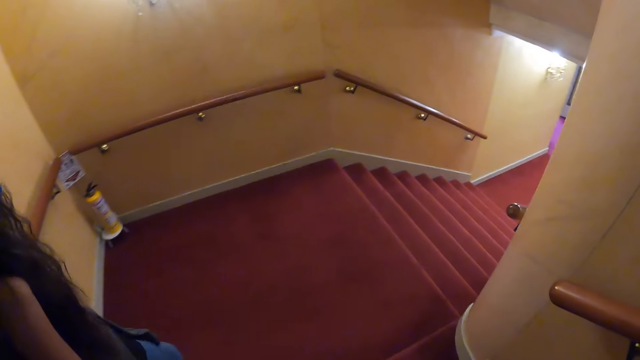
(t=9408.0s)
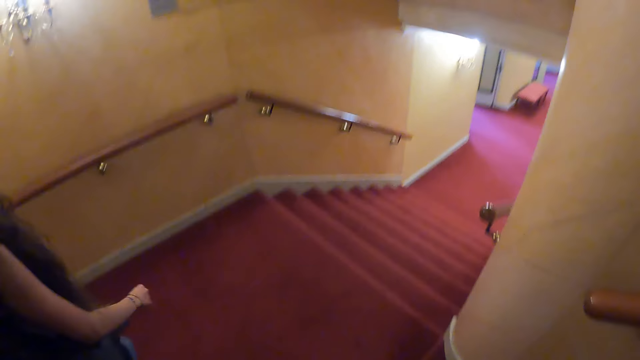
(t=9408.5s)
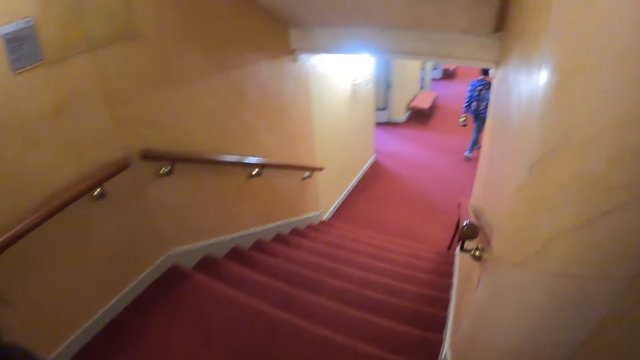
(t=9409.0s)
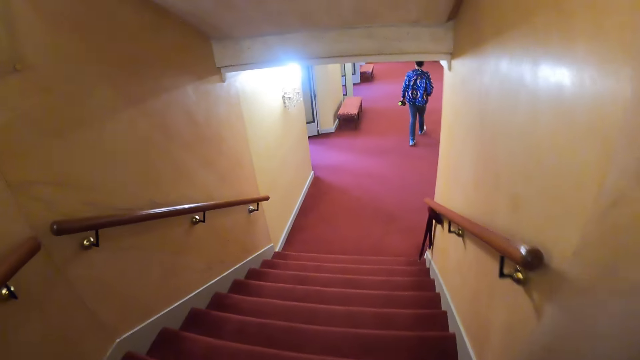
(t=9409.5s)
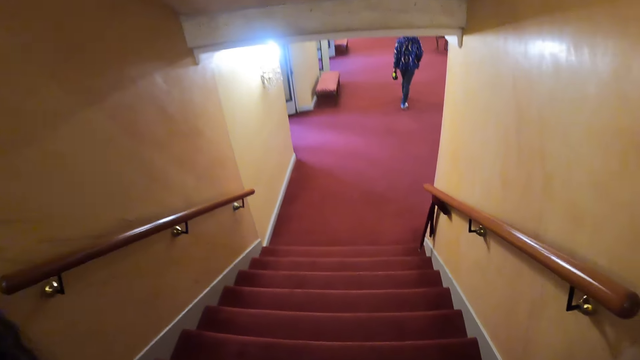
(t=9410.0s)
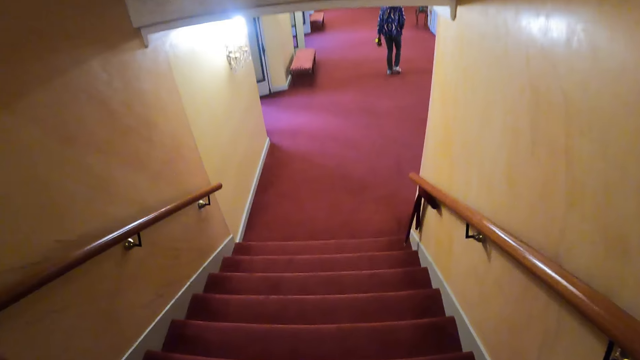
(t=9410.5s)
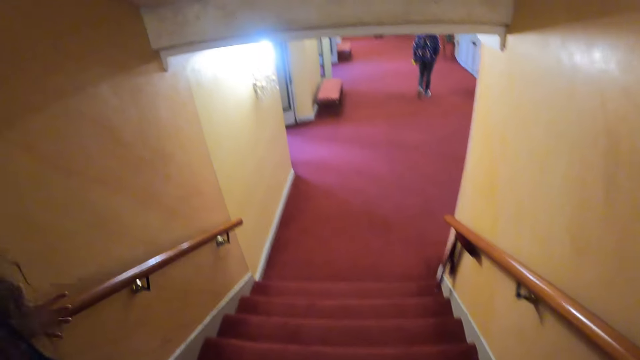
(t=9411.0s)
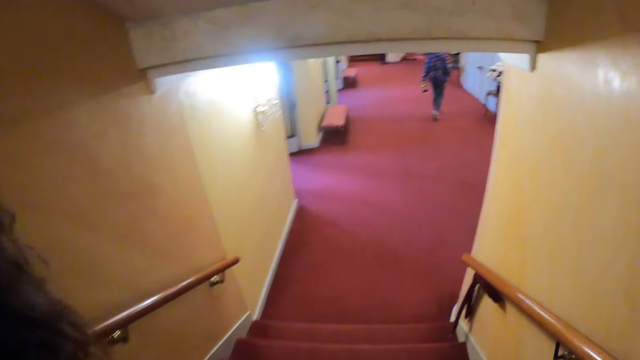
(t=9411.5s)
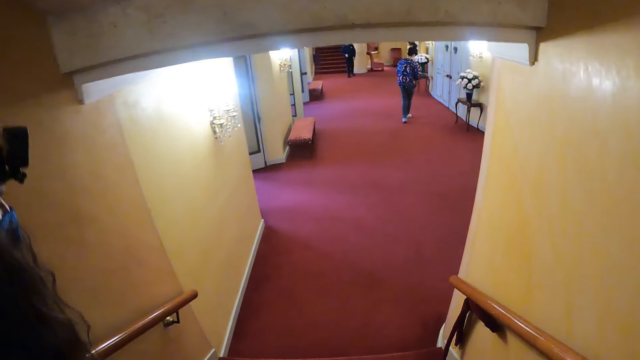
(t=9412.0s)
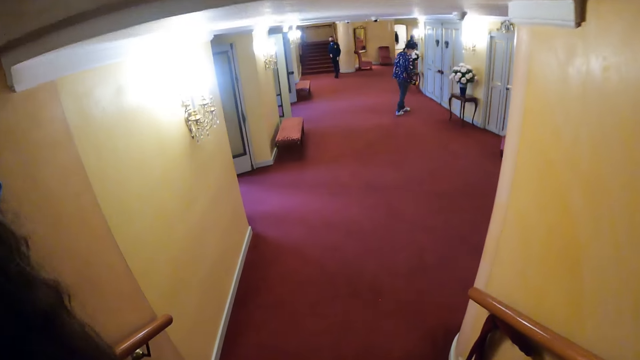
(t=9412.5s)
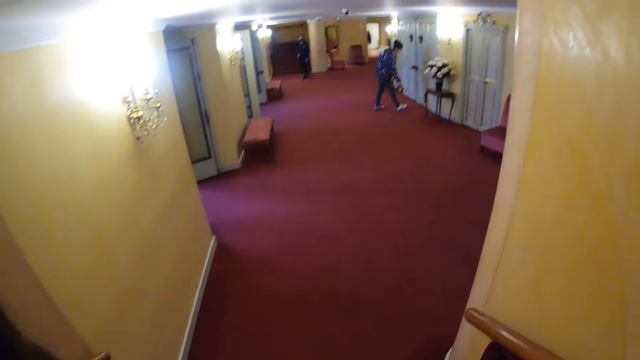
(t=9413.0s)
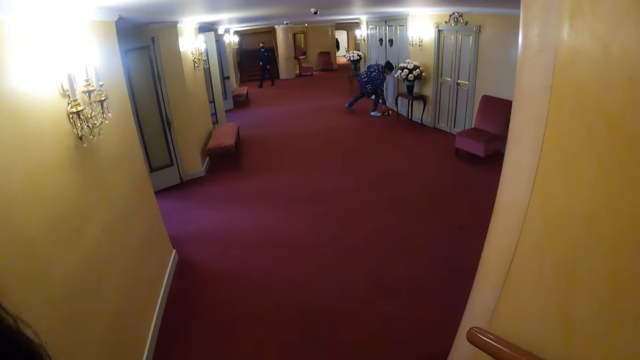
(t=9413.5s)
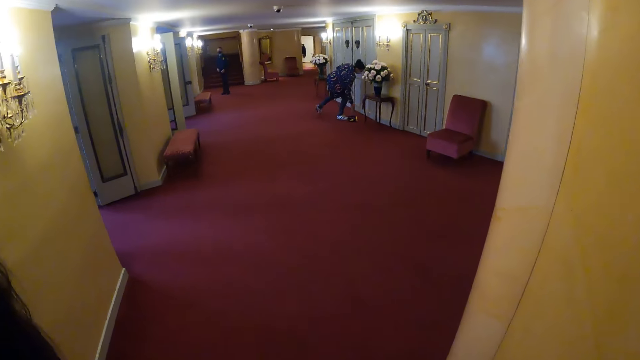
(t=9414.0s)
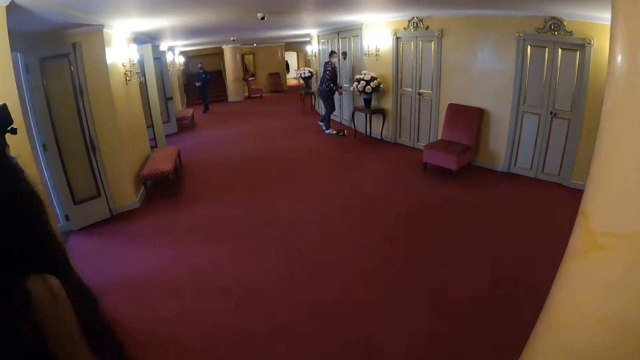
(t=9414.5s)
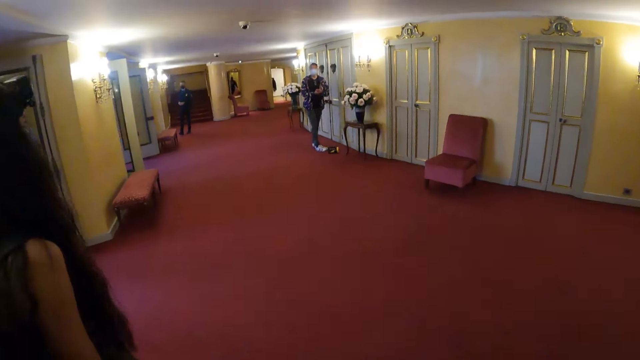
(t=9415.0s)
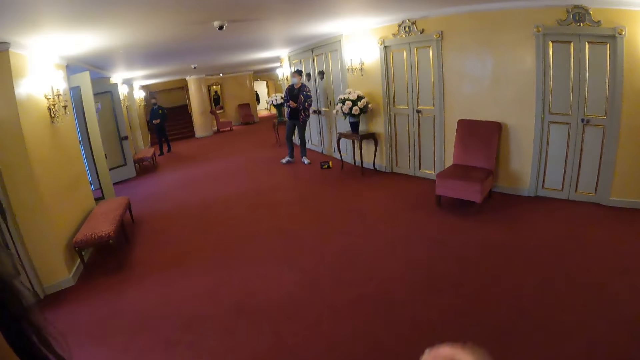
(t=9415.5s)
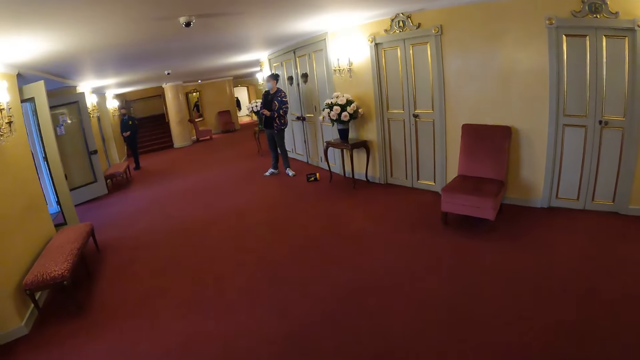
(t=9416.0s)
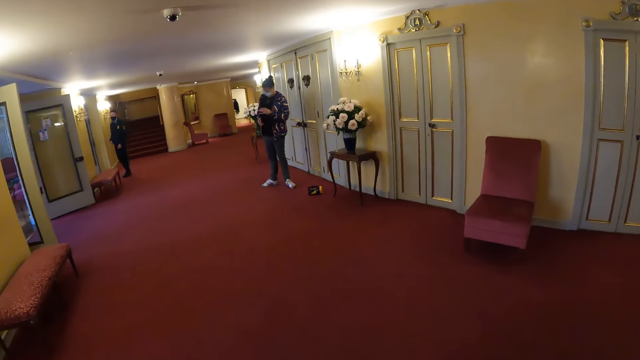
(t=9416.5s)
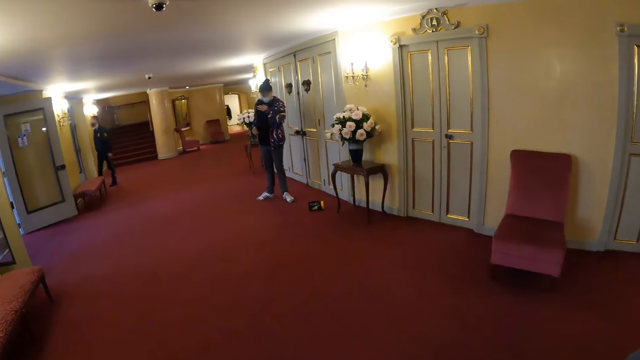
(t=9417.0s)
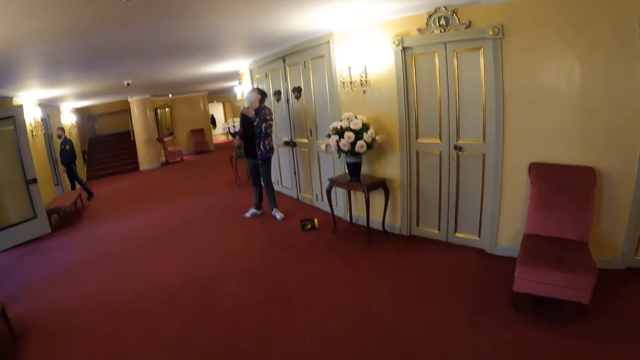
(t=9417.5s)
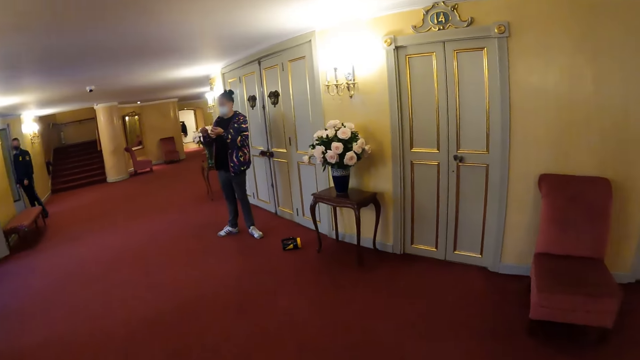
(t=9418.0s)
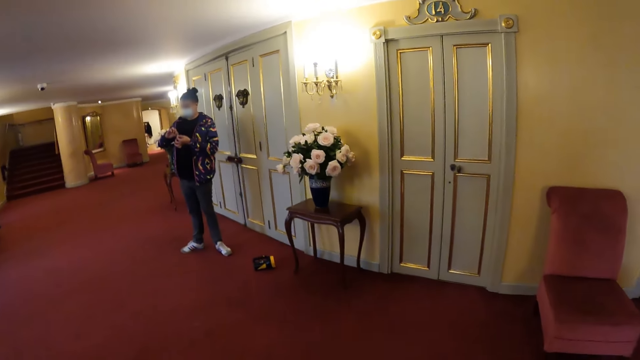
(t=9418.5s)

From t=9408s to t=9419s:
A man bends. The camera wearer walks around the building.

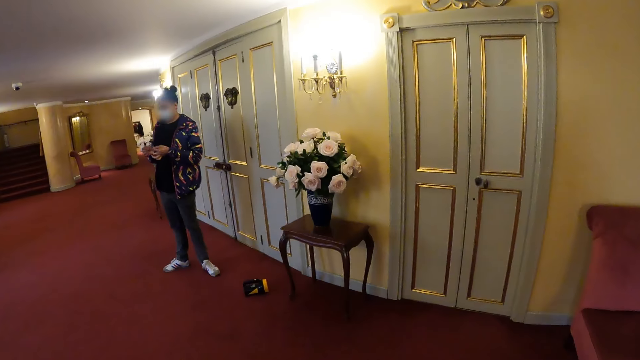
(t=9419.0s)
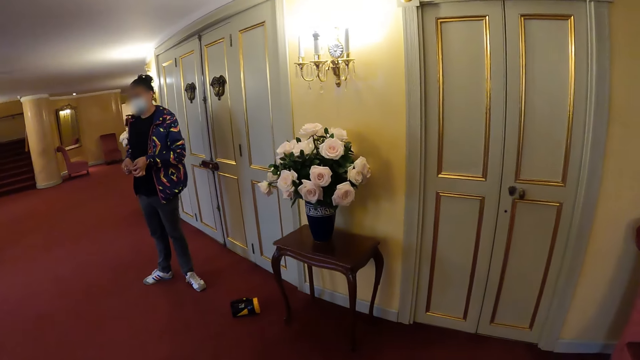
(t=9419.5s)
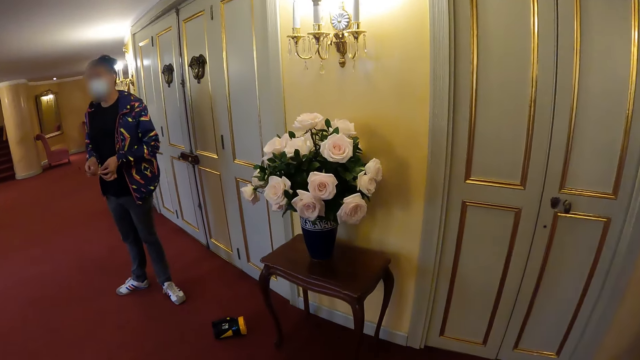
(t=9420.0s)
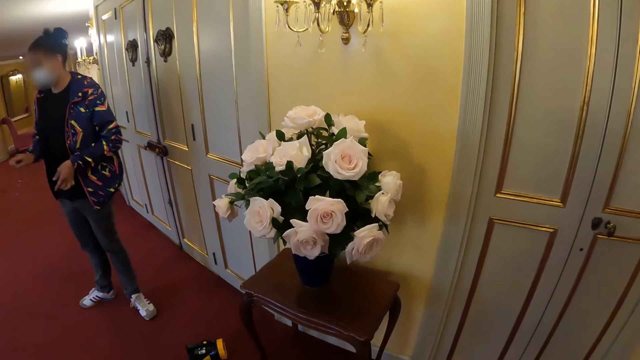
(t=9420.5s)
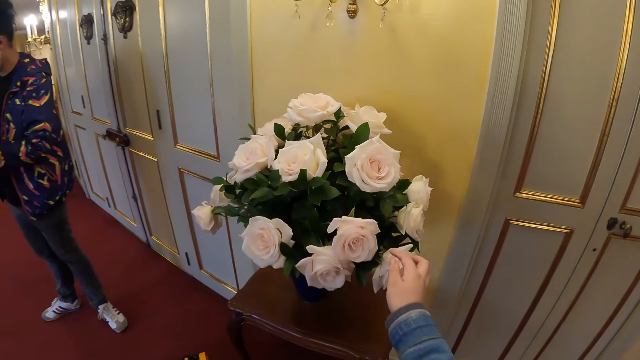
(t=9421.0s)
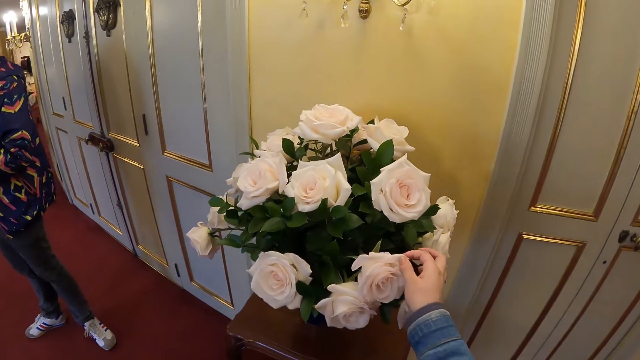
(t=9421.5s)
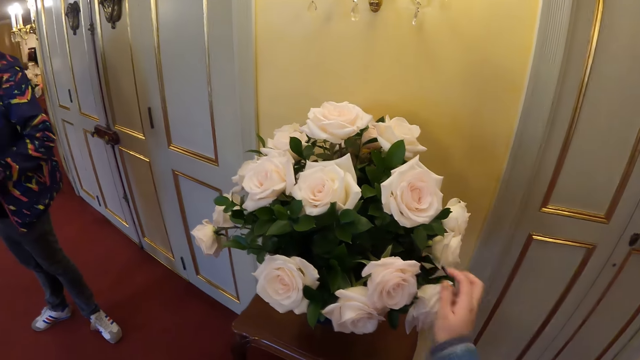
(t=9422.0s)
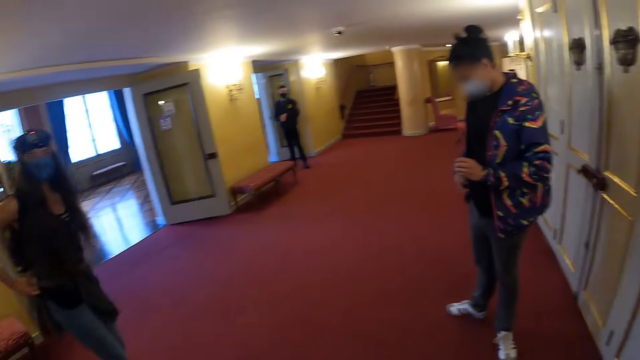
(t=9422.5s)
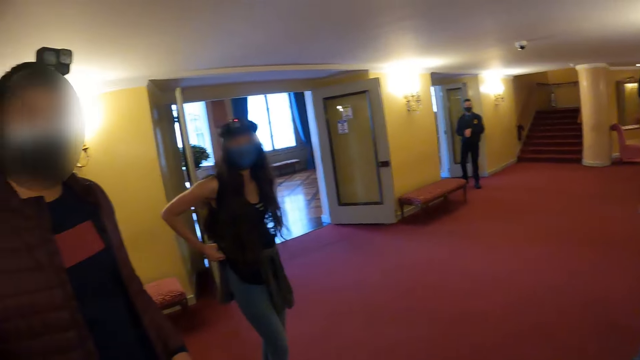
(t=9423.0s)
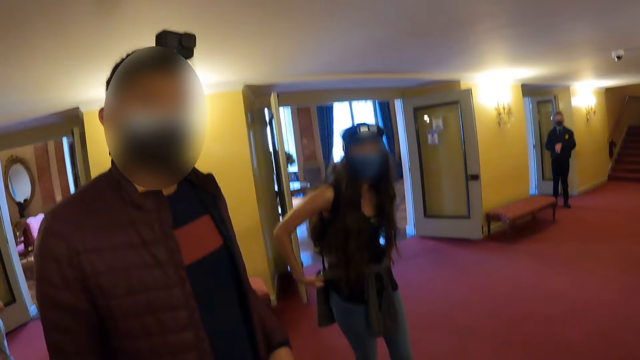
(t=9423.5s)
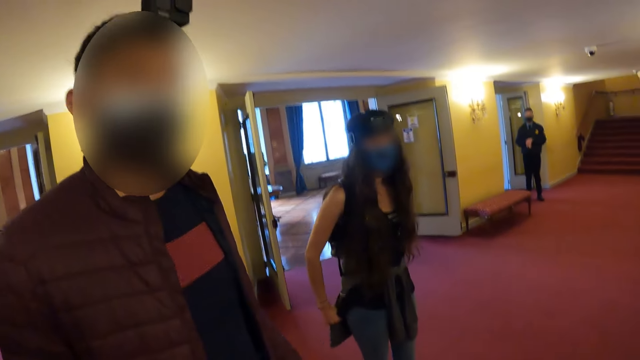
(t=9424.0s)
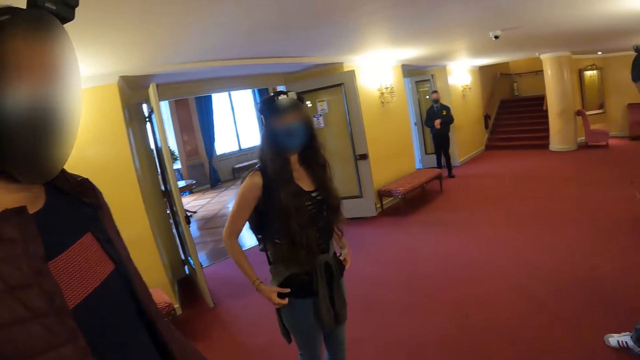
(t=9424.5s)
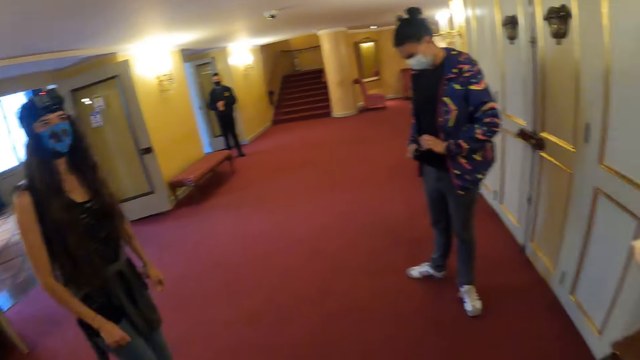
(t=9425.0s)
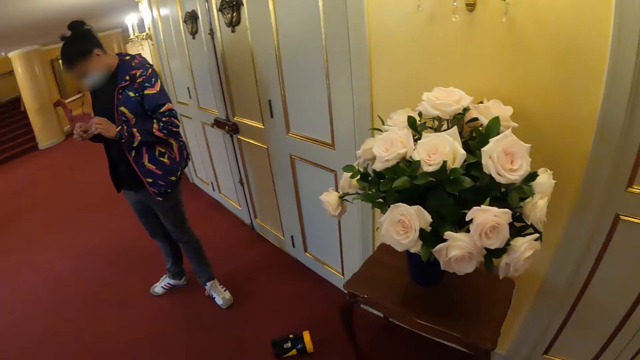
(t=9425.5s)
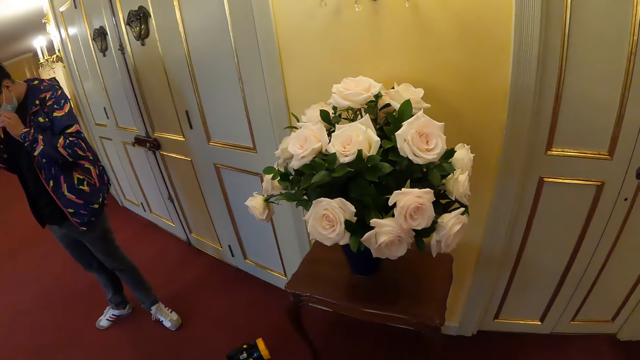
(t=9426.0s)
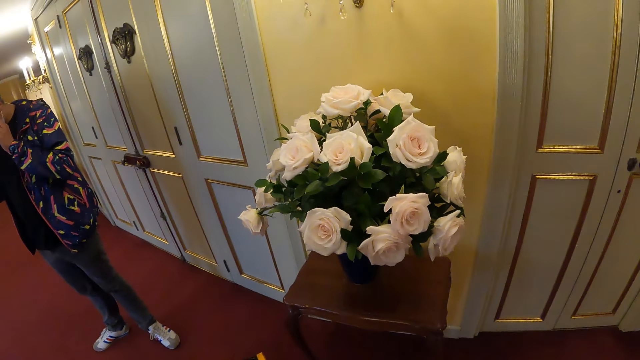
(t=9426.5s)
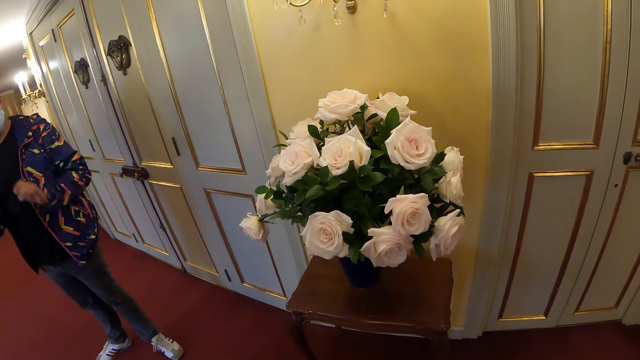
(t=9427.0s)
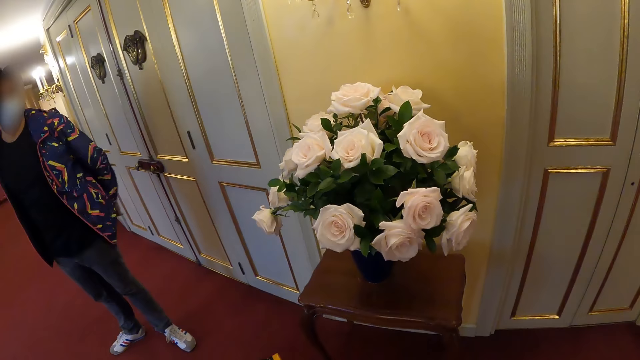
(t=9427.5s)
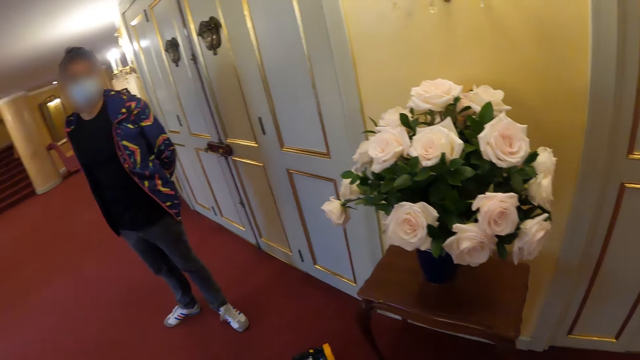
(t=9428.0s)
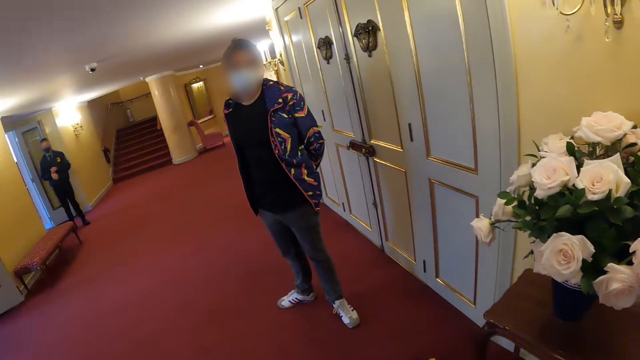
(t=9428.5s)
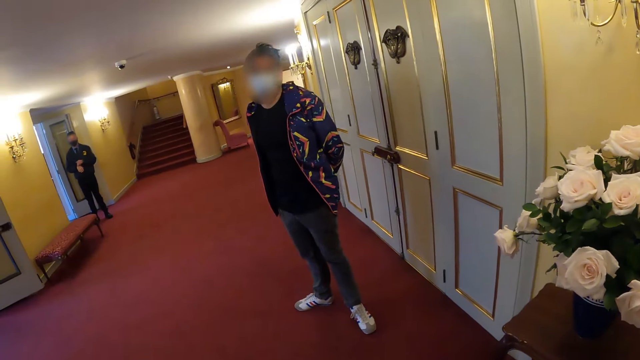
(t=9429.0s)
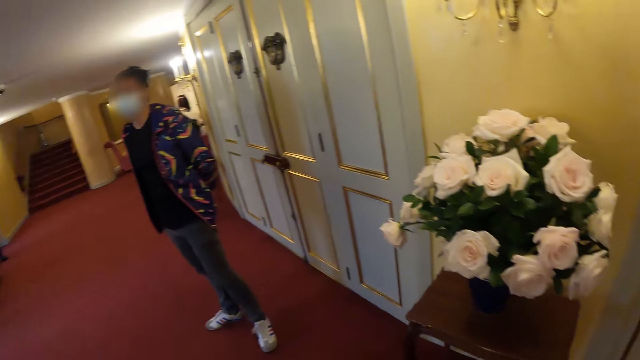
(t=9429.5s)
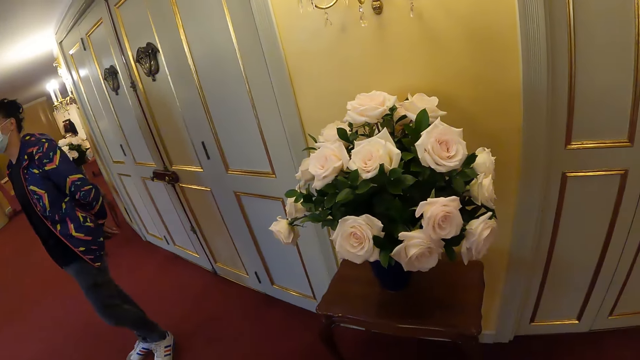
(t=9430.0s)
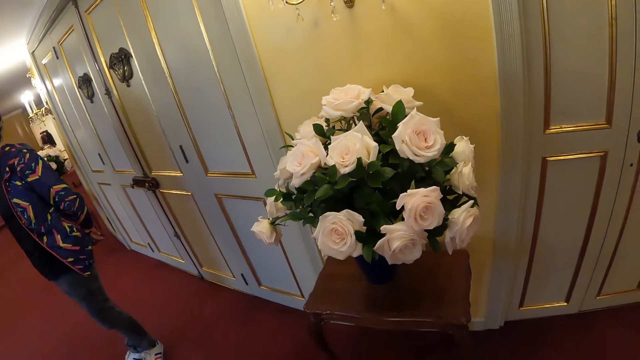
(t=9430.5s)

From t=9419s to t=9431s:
The camera wearer holds the flower. He pulls his hand off the flower. He looks around the corridor. A man holds the glasses with both hands. The man puts on the glasses. The man puts his hands behind his back. The camera wearer looks around the corridor.
